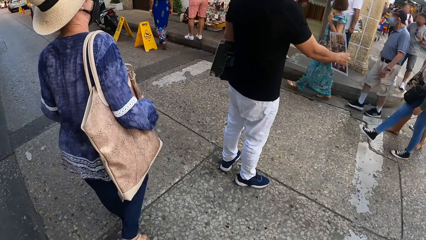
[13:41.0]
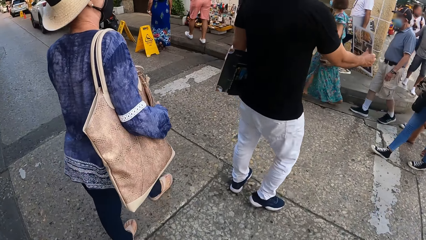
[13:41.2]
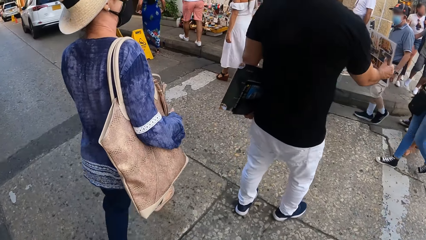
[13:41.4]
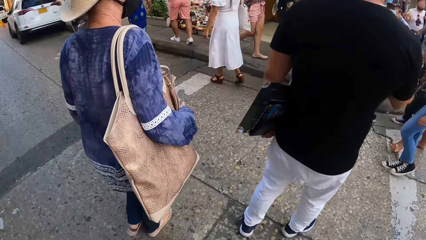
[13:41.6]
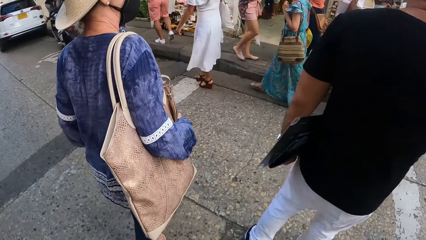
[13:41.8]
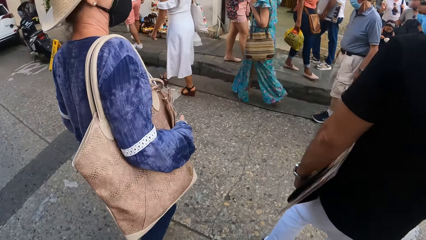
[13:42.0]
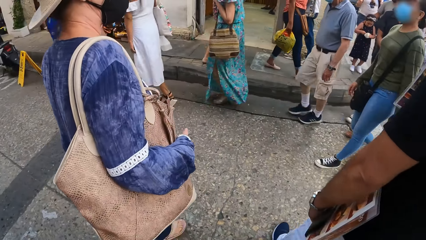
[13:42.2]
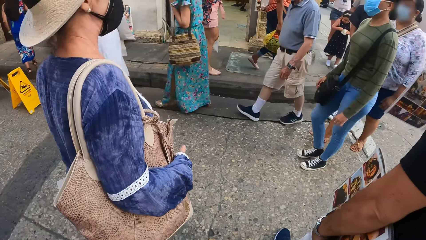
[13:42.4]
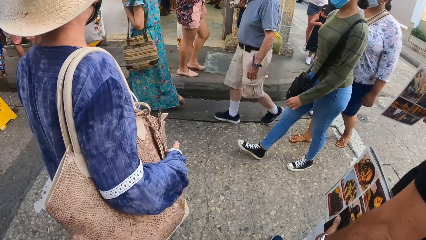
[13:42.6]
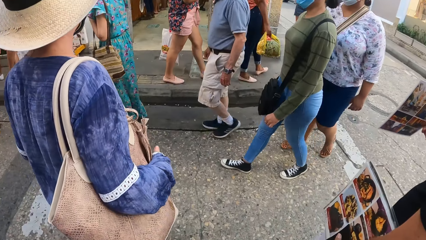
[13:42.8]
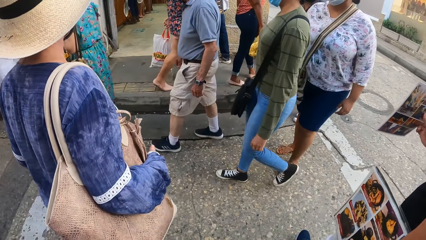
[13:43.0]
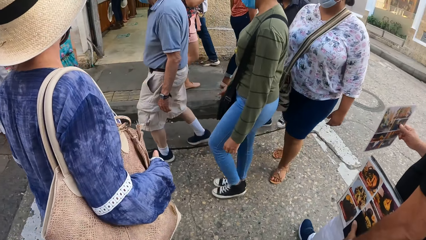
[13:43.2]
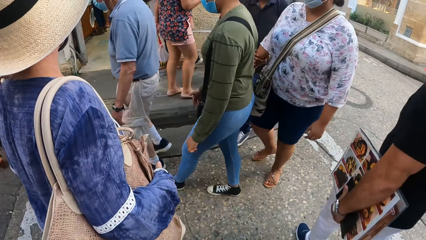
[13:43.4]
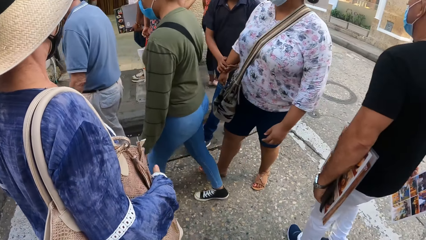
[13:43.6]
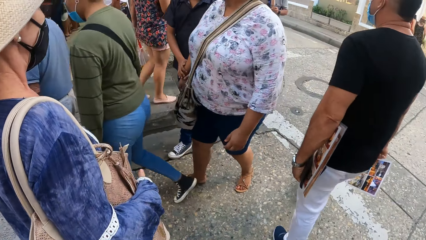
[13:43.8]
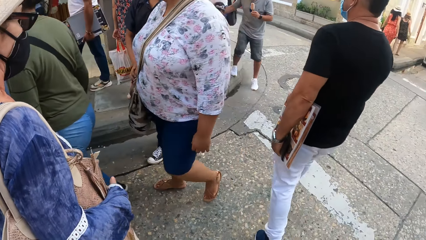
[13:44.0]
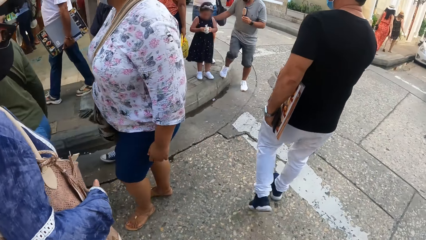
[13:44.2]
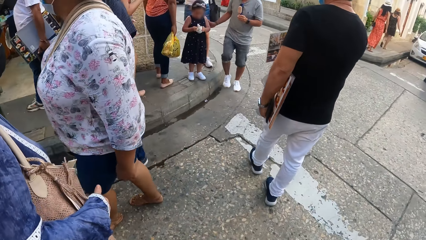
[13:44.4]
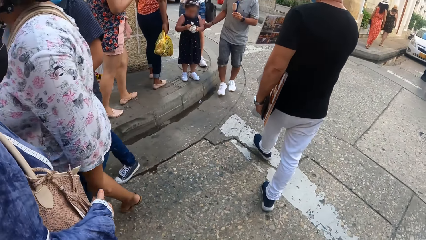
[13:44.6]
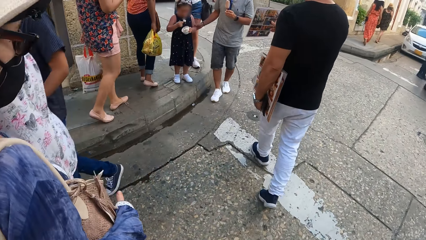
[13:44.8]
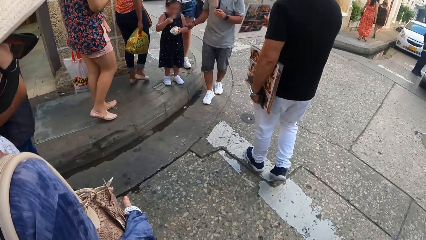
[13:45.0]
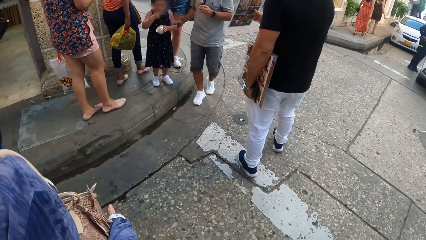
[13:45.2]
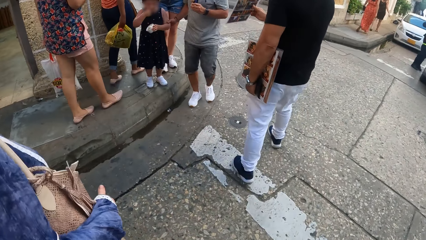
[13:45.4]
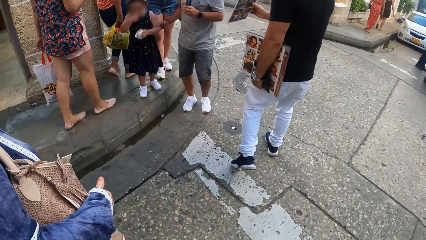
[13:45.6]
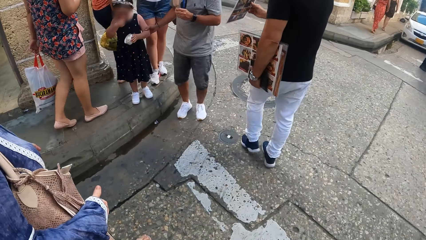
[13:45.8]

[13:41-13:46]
The camera wearer crosses a road.

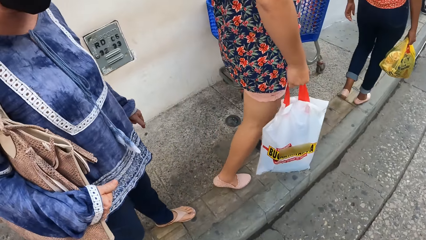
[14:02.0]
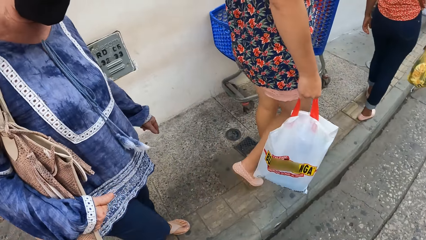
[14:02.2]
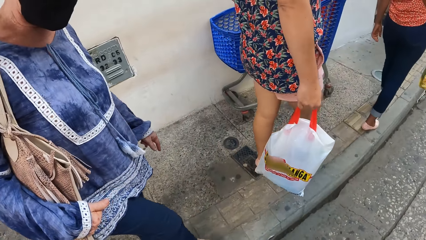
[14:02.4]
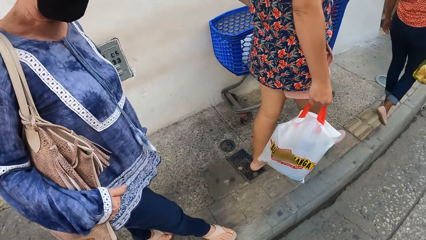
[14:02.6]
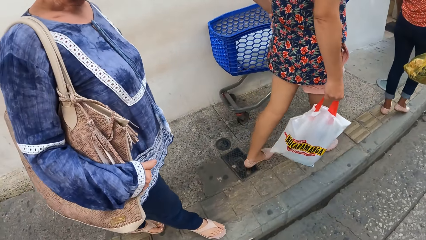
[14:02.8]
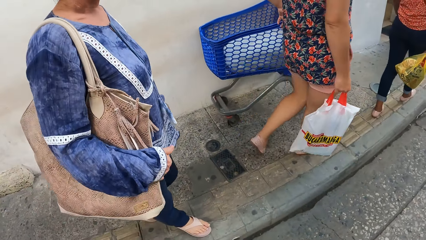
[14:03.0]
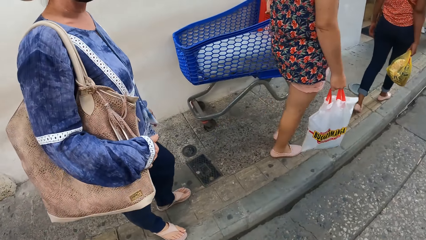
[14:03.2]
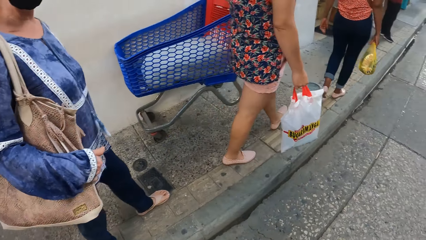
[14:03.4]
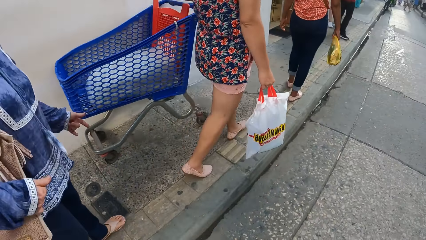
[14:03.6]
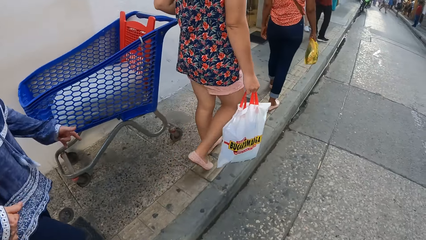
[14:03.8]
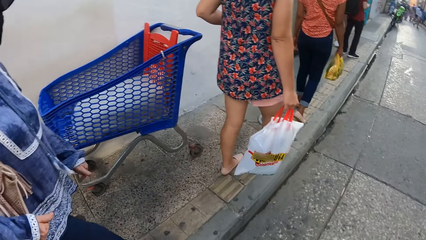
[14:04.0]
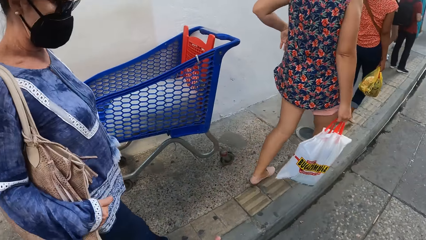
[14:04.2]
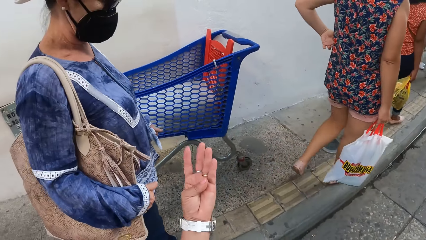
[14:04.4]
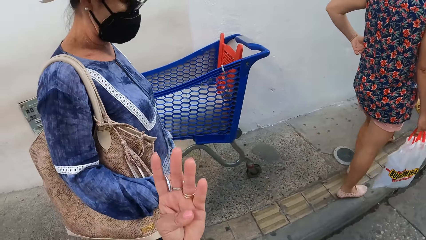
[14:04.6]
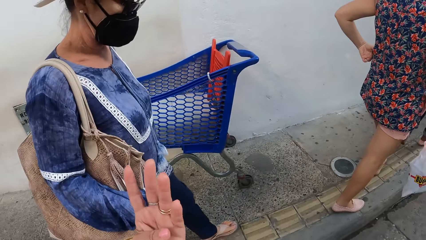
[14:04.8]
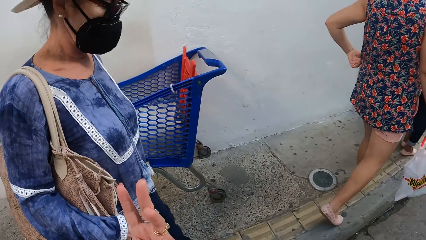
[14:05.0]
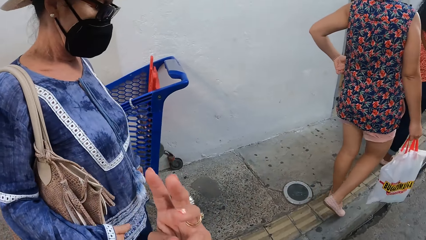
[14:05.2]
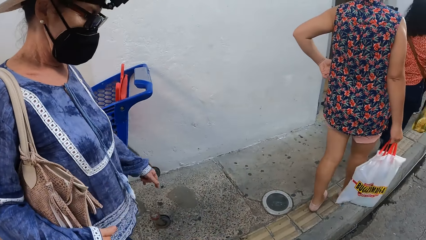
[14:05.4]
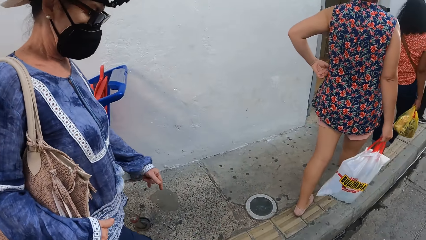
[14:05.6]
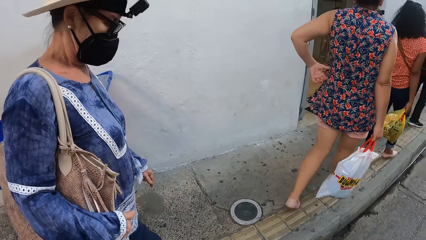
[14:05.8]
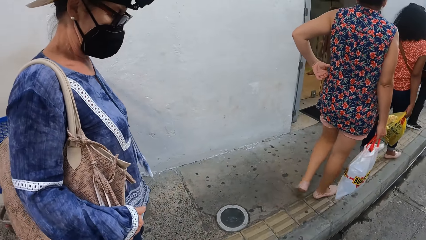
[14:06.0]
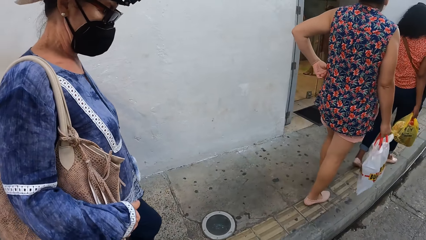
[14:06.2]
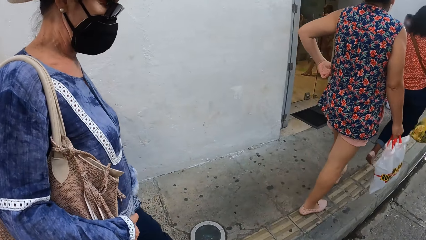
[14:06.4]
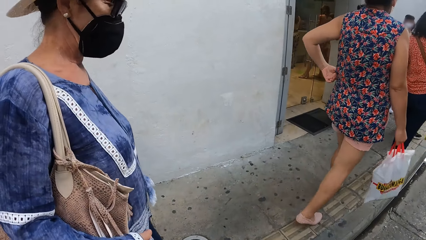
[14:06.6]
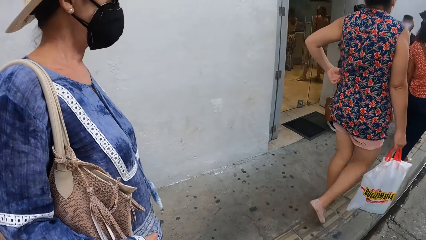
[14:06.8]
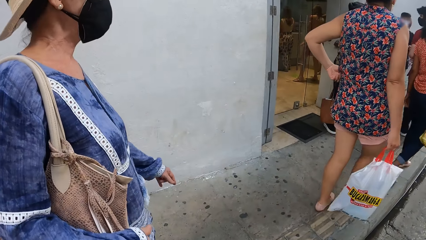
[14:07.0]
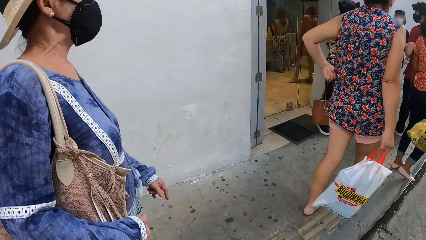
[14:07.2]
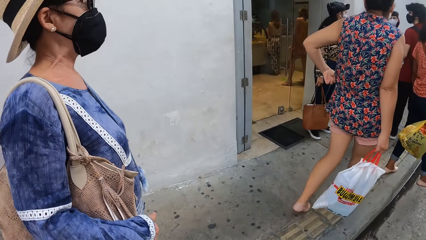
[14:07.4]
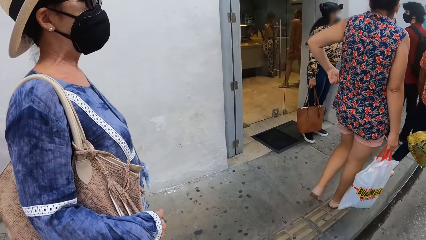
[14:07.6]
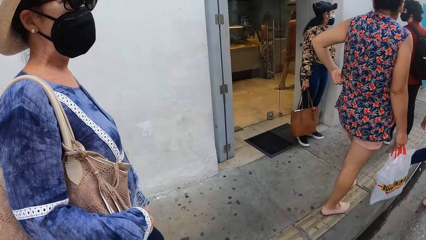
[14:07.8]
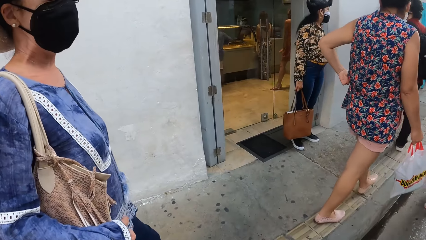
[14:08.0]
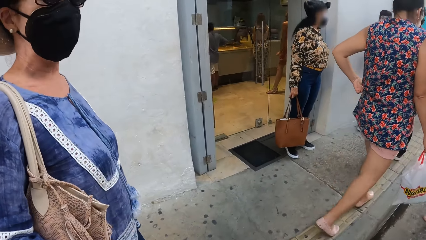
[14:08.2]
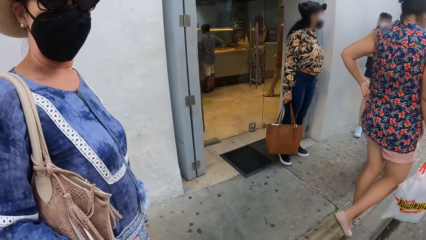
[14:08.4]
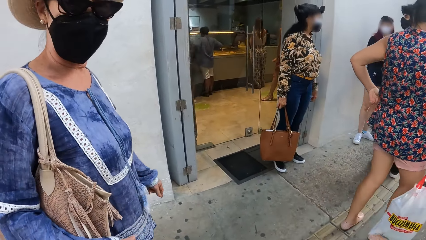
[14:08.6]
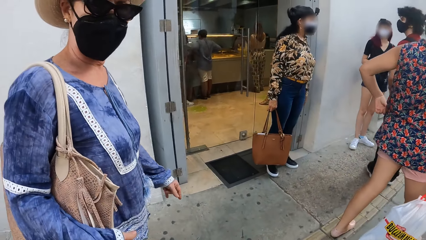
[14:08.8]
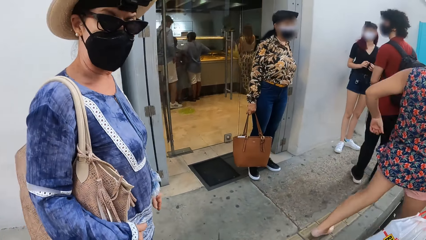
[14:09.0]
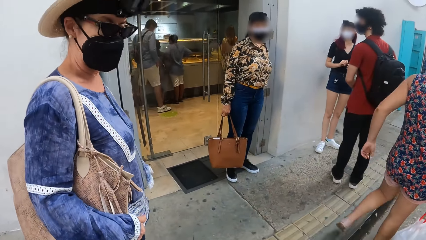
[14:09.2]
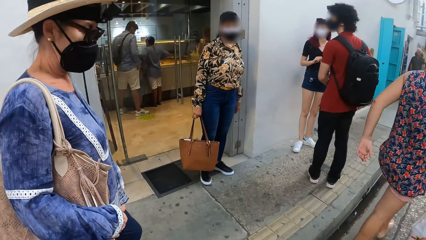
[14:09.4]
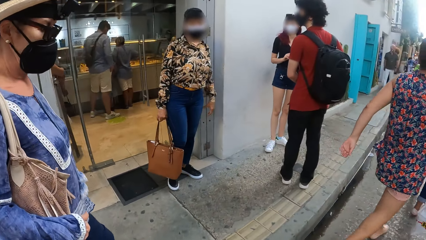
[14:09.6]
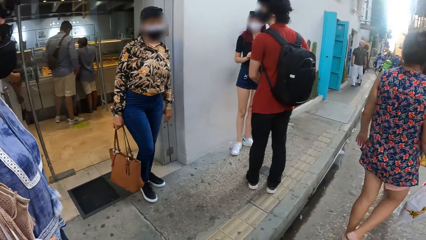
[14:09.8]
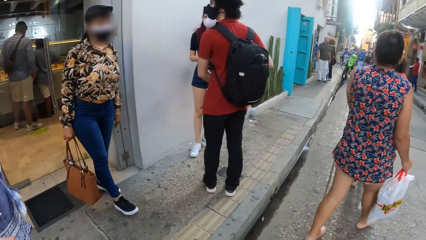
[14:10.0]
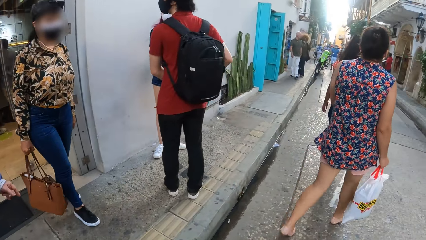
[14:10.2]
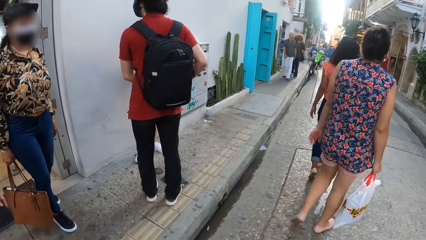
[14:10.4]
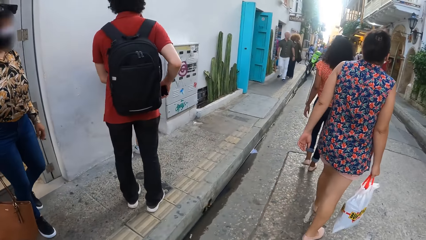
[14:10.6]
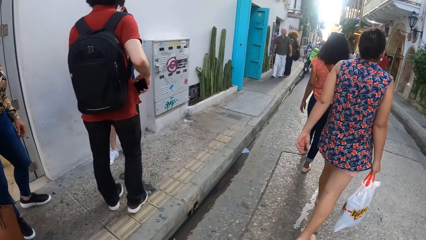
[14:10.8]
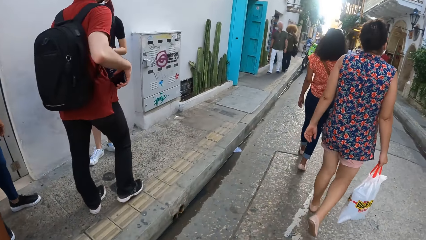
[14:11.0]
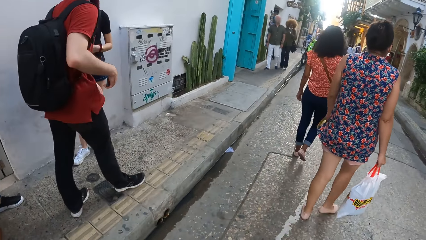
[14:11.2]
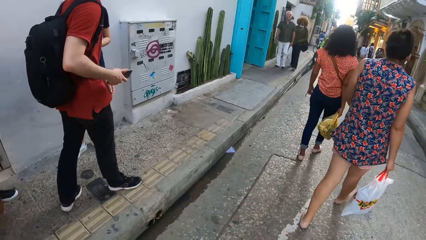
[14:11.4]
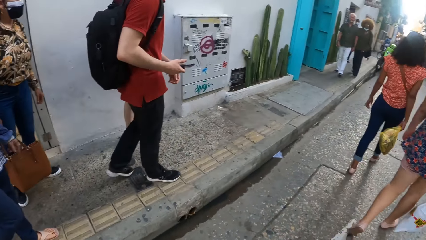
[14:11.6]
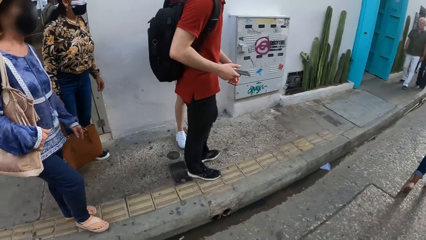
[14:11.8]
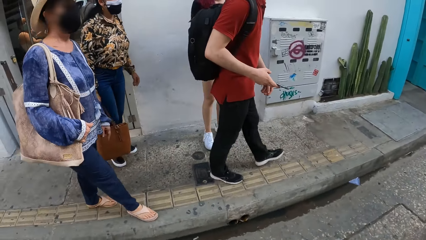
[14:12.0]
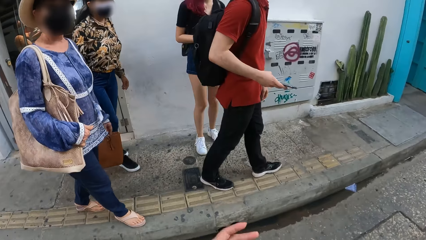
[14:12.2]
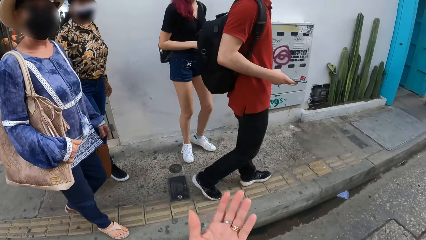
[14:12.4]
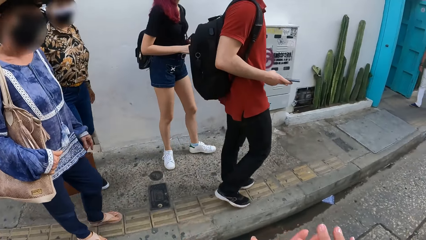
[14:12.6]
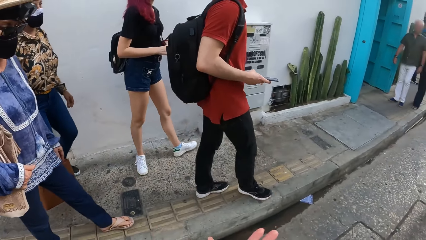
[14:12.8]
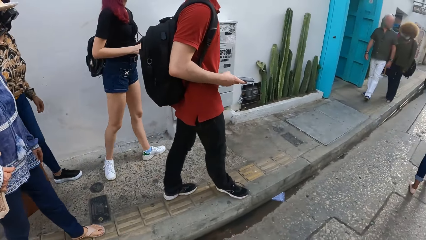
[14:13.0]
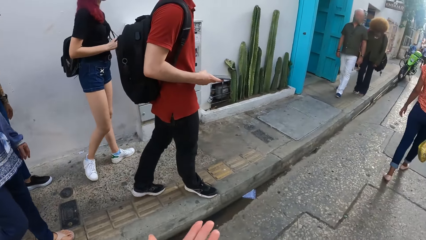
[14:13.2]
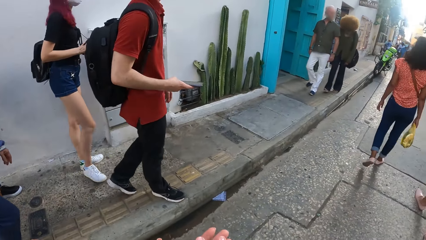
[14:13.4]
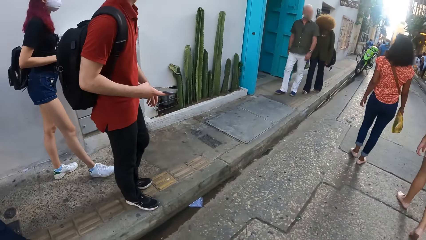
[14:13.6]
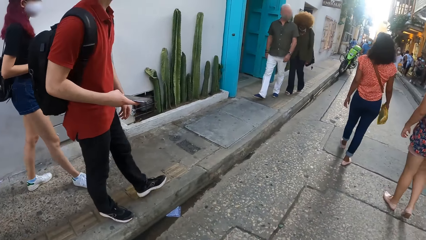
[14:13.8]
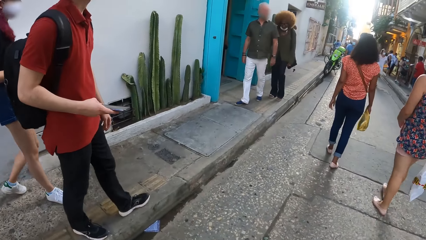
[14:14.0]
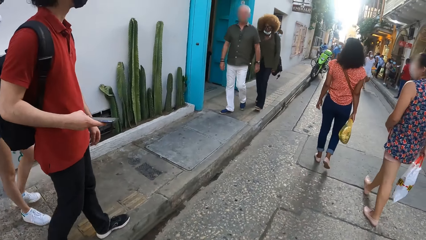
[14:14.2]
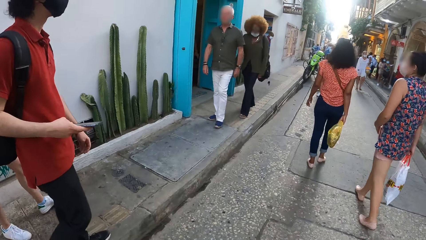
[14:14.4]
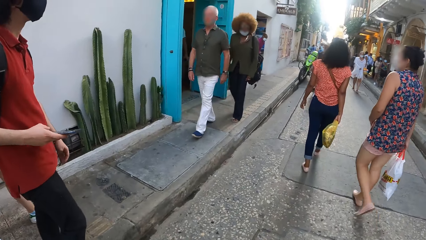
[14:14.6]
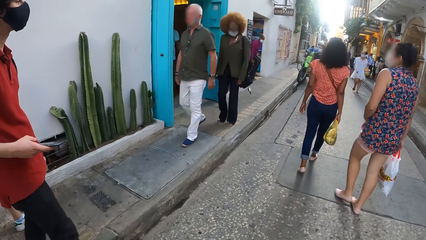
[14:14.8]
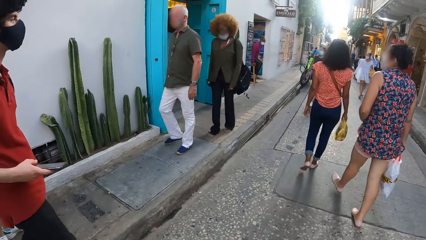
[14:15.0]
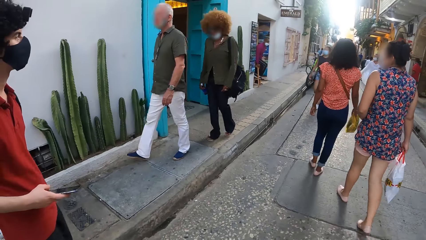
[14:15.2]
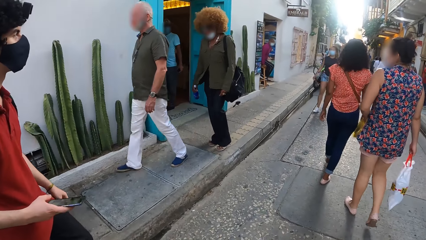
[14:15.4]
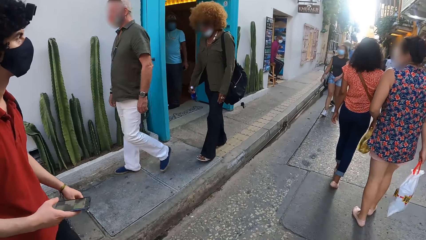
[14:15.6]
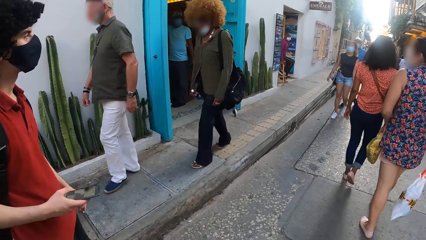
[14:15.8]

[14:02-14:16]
A woman makes a gesture to the camera wearer. The camera wearer makes a gesture to the woman. They gesture to the woman.
